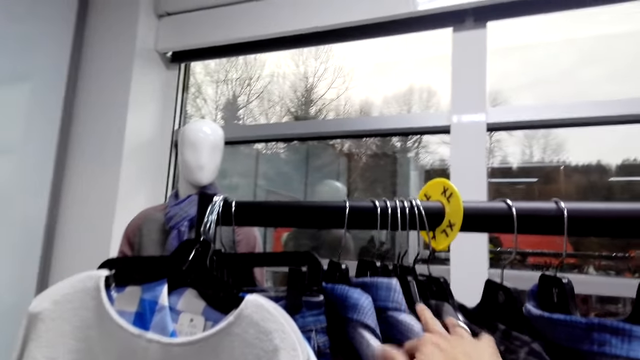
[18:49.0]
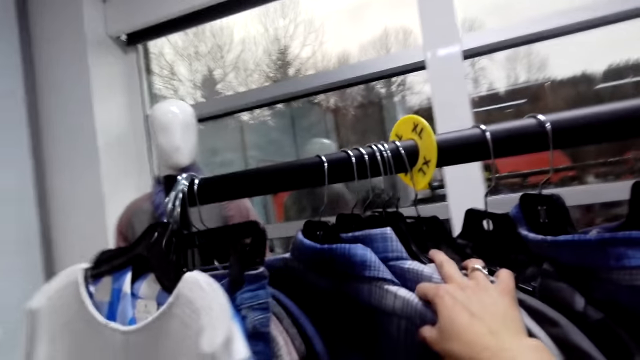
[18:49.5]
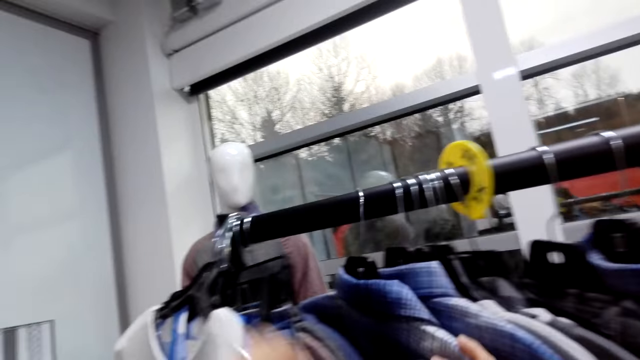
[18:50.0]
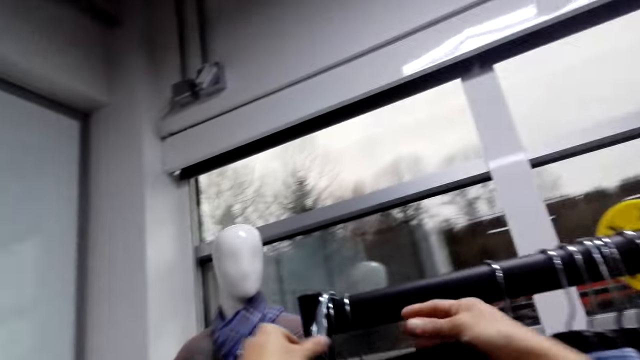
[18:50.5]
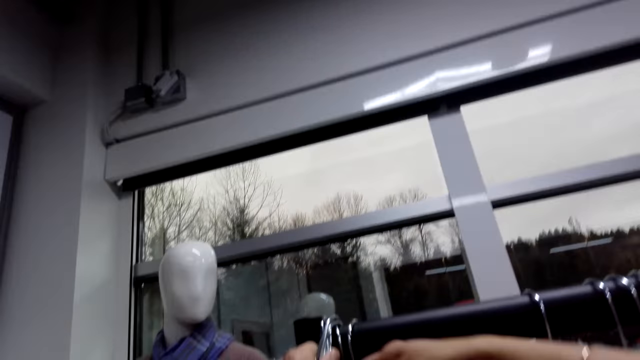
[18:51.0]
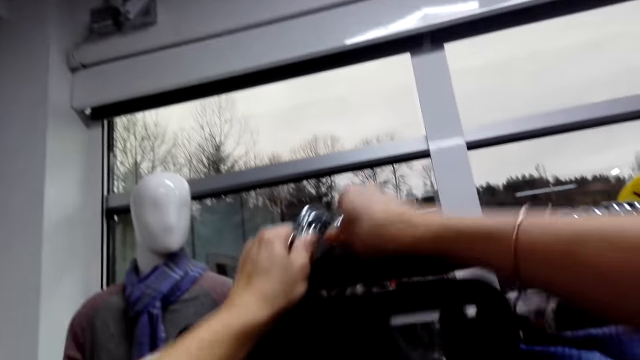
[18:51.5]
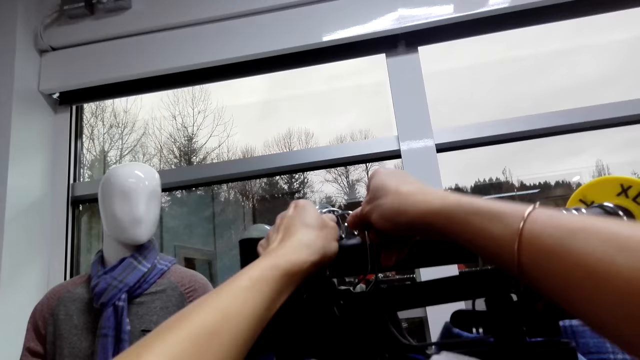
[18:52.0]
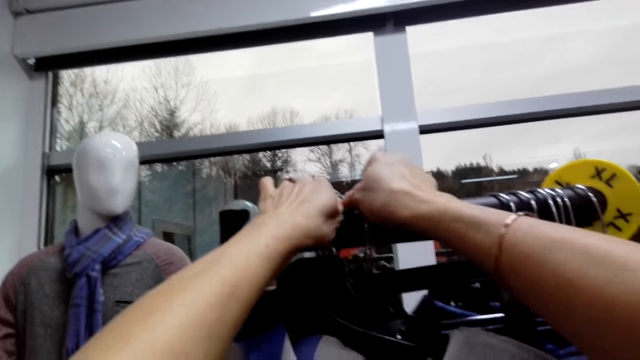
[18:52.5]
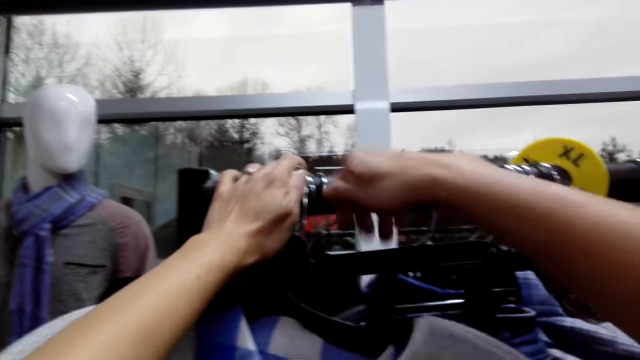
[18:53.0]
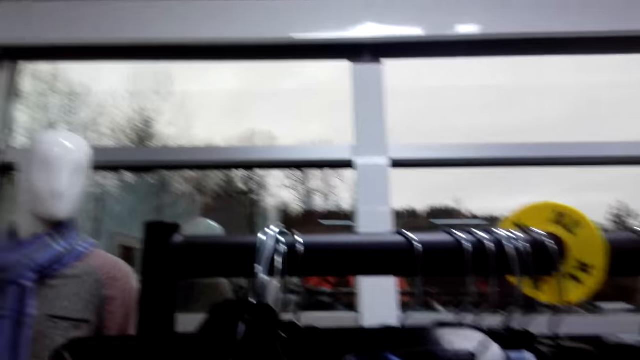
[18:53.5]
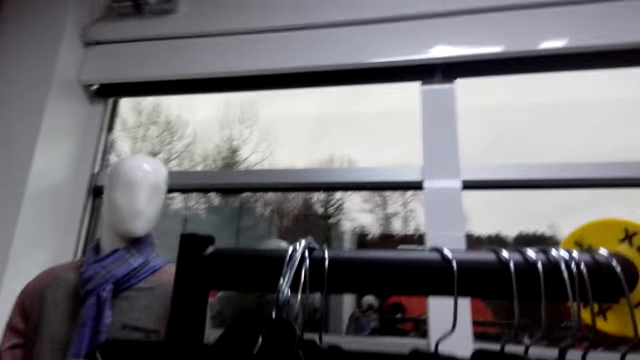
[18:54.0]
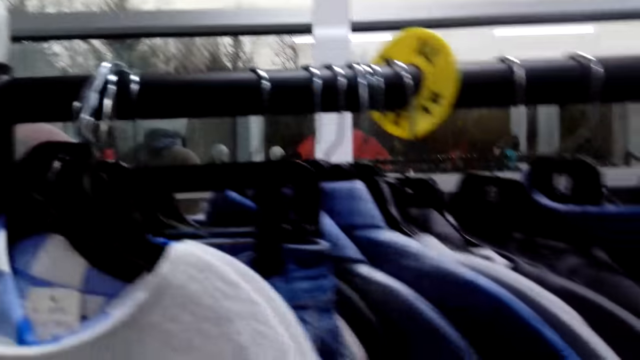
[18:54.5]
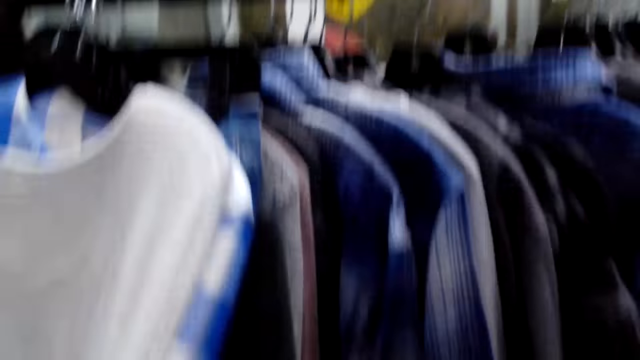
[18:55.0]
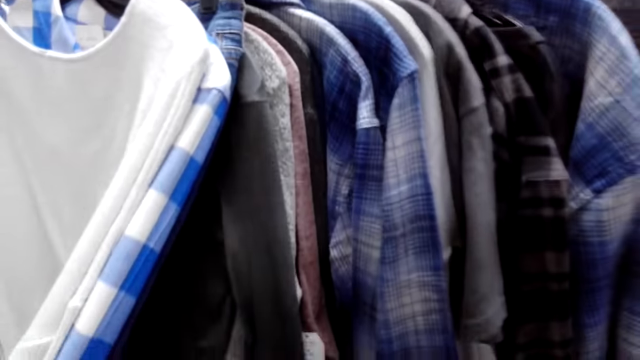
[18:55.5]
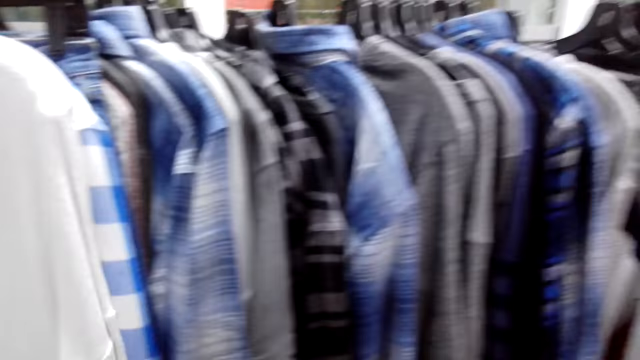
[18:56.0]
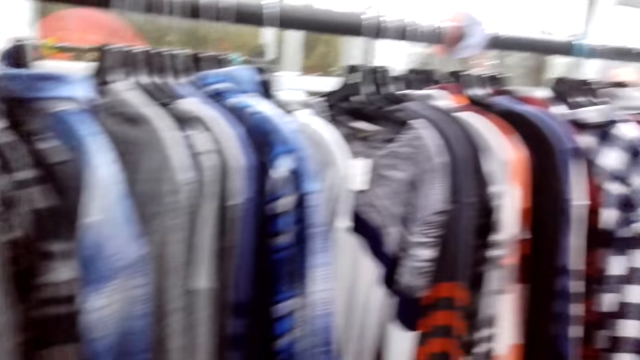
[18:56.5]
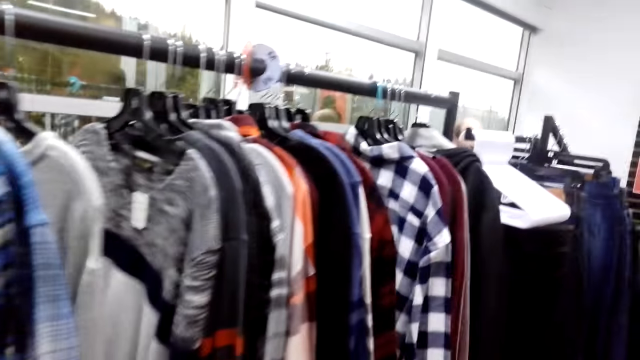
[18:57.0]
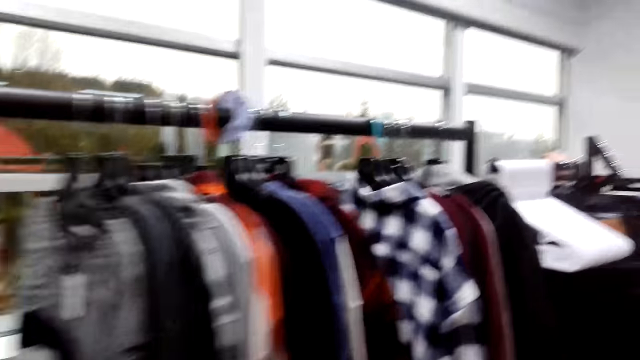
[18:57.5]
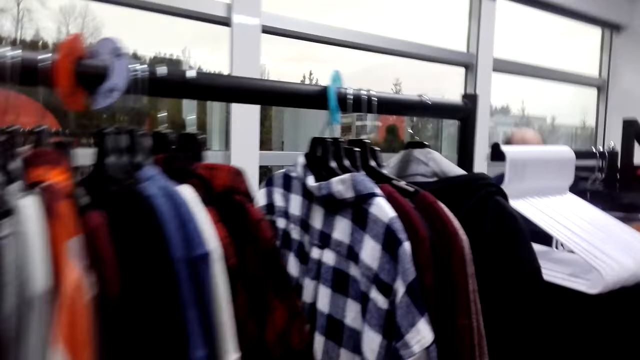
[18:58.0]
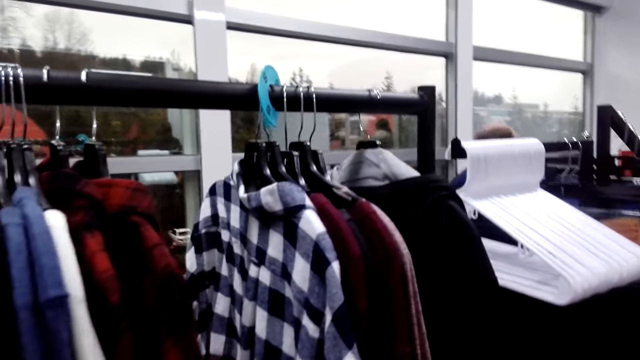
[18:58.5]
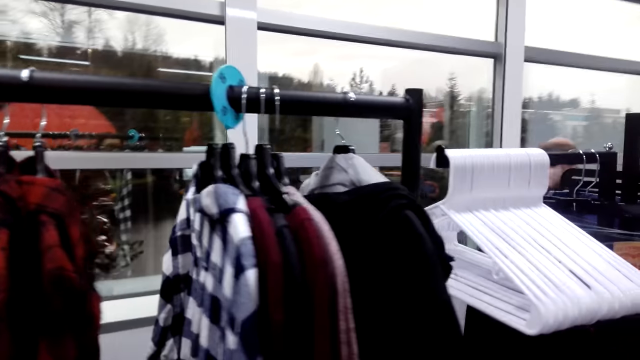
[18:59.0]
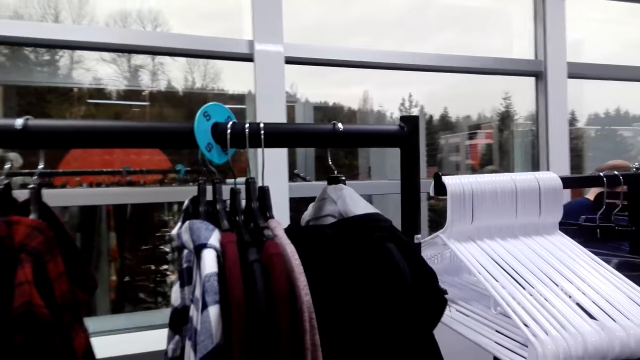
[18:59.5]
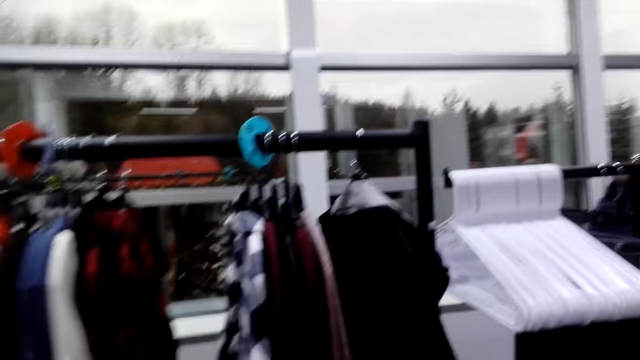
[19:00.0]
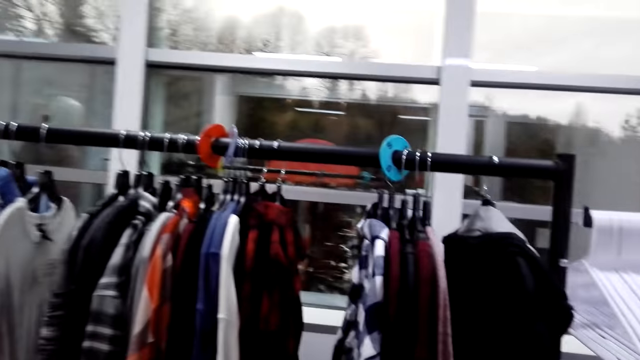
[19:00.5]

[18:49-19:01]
The camera wearer moves the clothes. A man talks to the camera wearer. The camera wearer looks at the shirts on the clothes rack. They fix the clothes properly on the rail. They move hangers on the clothes rack. The man talks to the camera wearer. The camera wearer moves around the clothes rack.

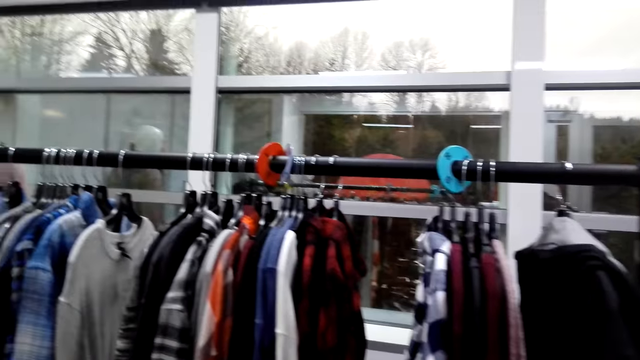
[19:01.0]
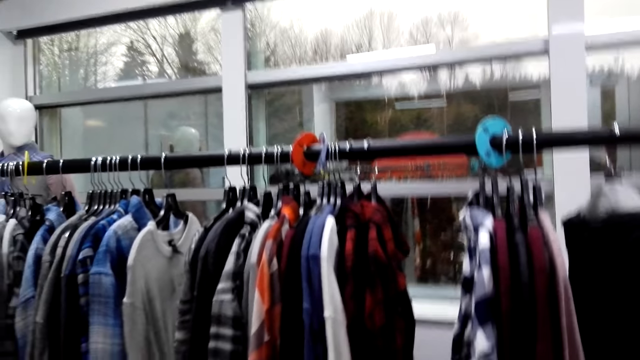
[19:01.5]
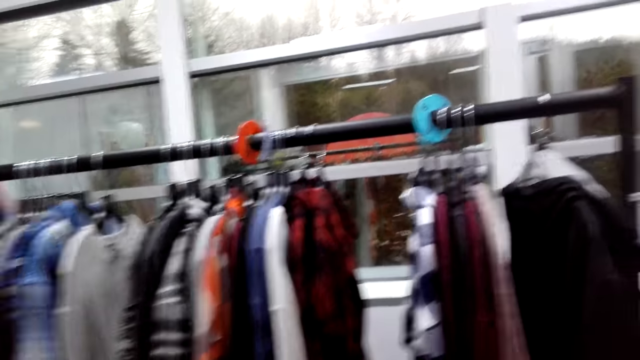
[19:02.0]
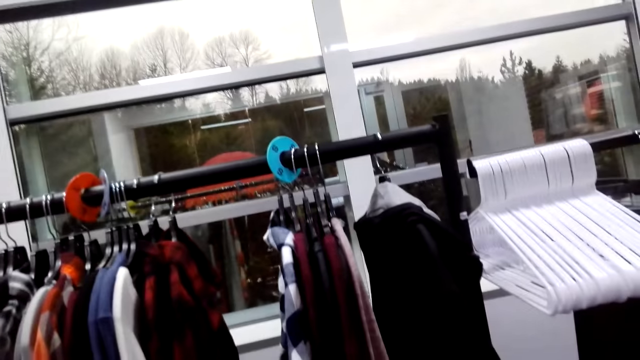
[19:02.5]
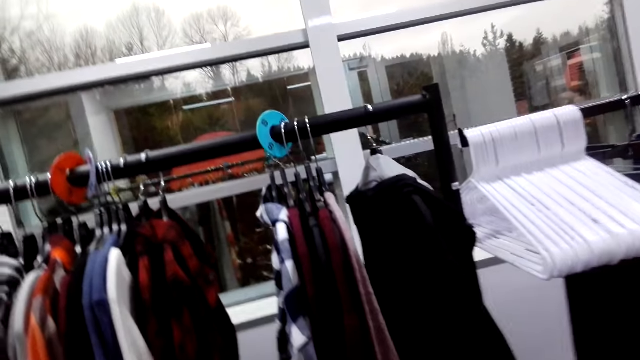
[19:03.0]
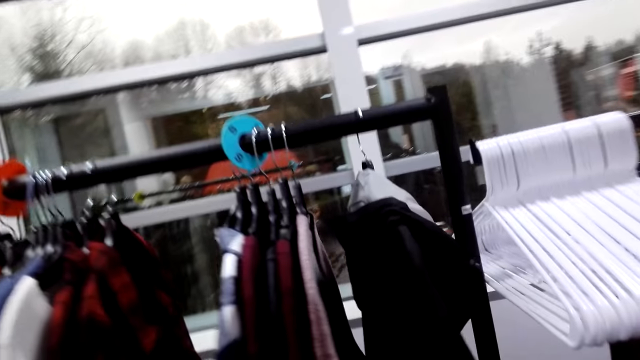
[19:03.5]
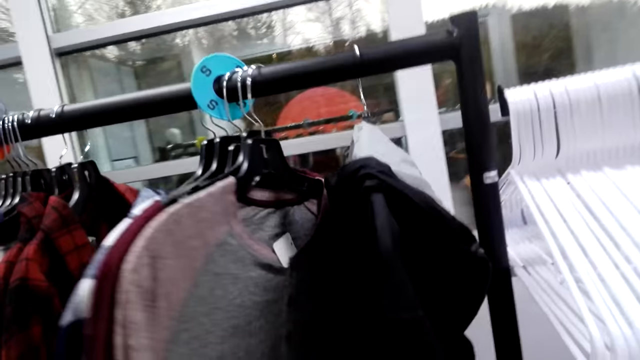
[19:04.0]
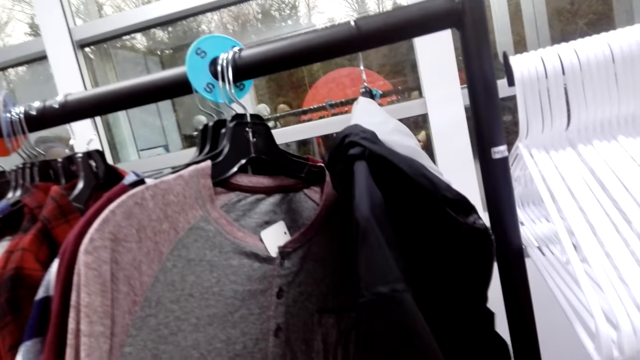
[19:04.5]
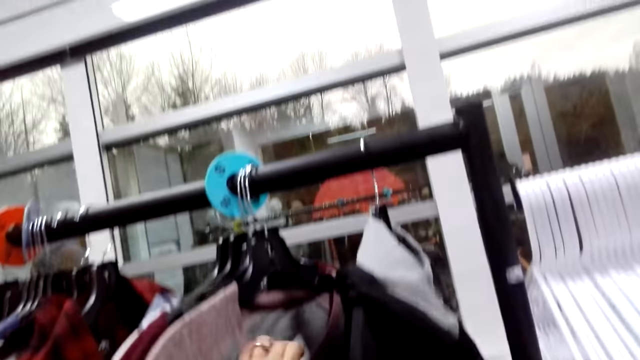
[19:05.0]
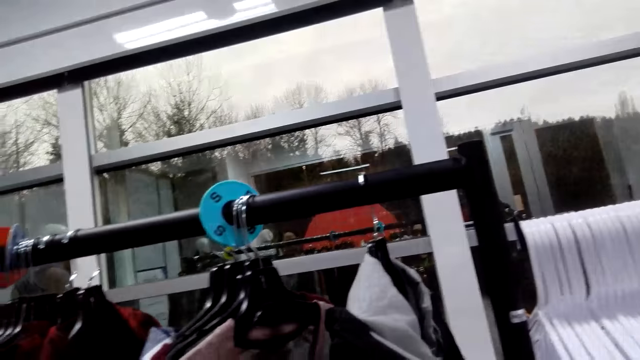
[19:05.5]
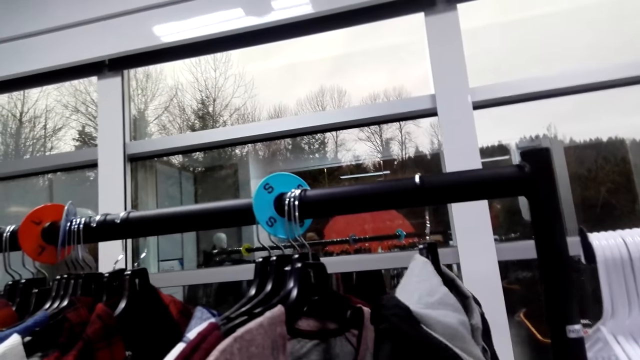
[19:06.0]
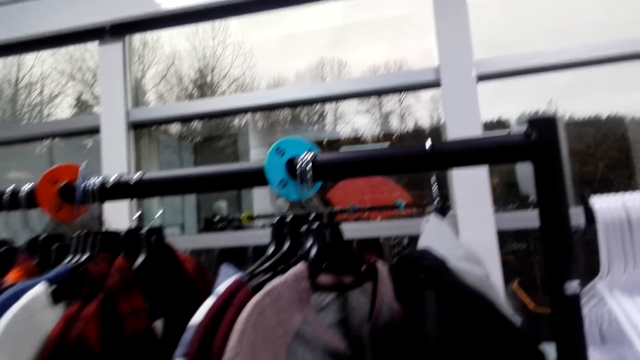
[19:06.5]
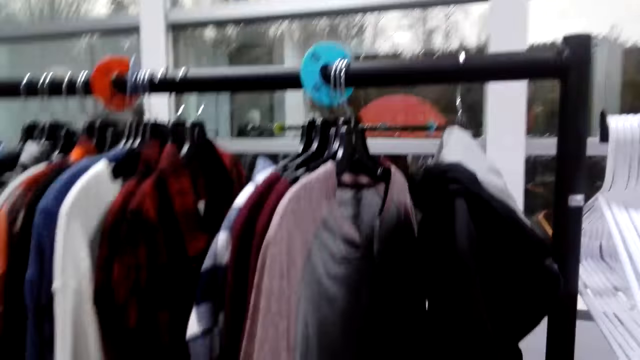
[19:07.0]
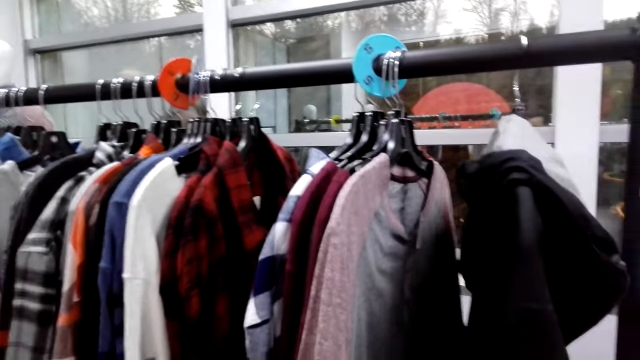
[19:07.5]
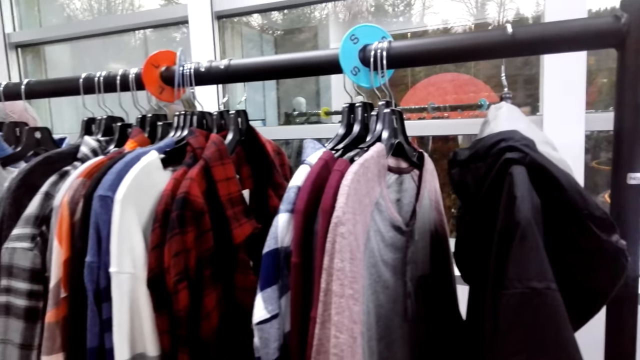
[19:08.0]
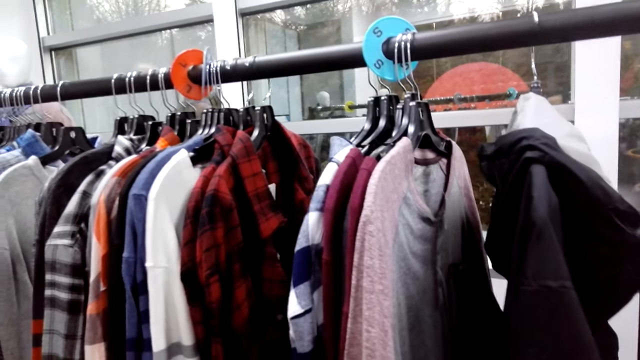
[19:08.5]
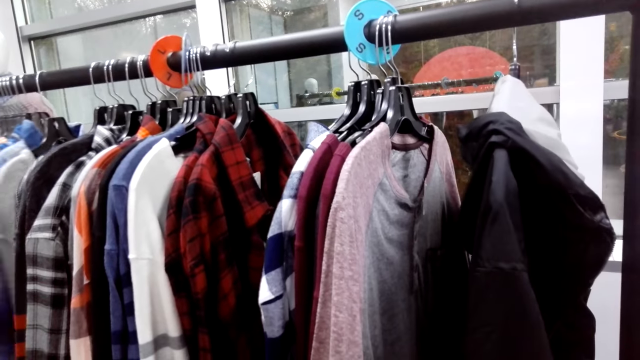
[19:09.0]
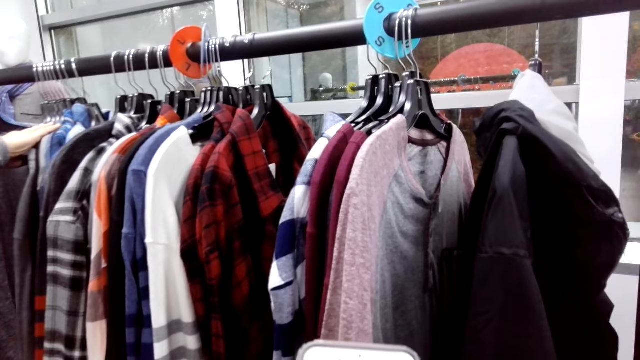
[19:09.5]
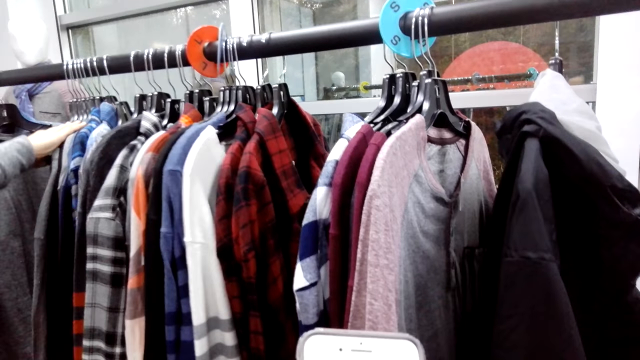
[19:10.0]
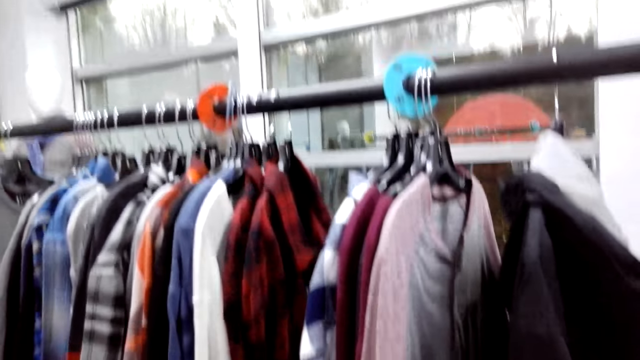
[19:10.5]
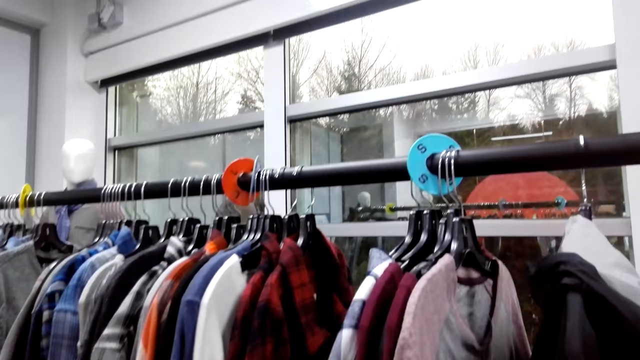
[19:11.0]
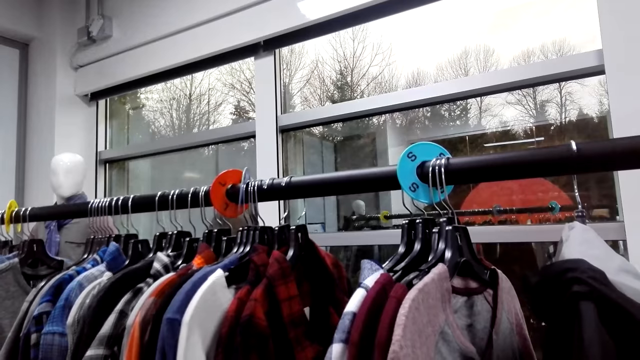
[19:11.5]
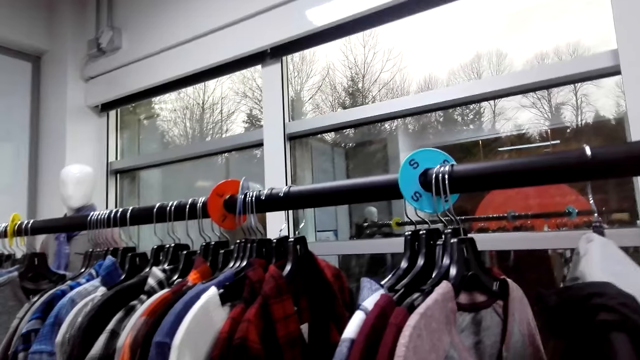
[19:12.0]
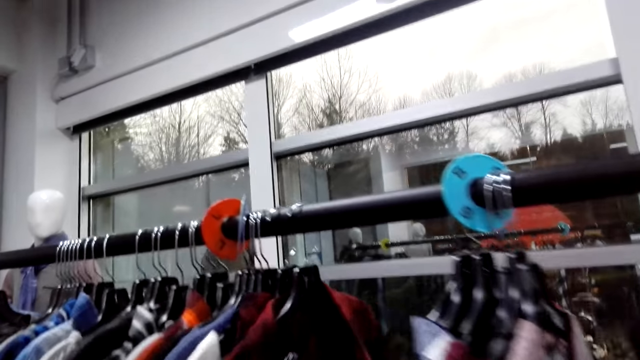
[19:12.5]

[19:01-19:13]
The camera wearer moves a hand. They look around. A lady touches the clothes. The lady lowers a hand.
